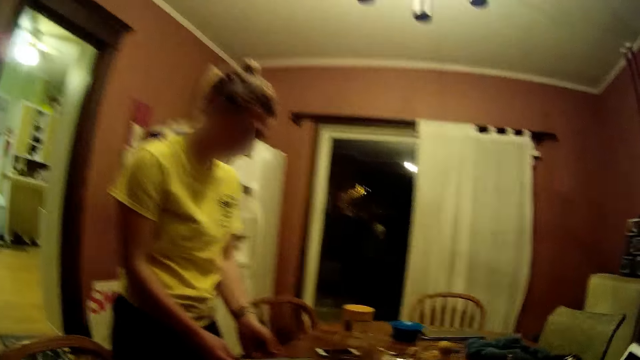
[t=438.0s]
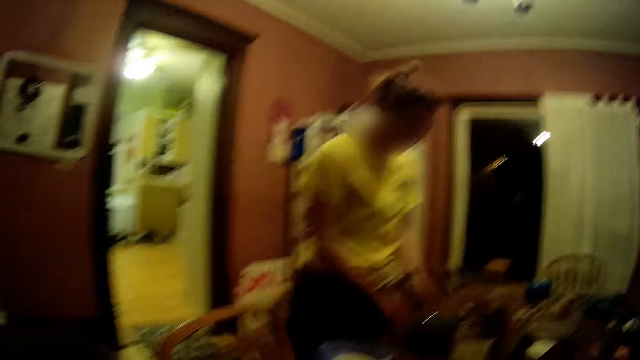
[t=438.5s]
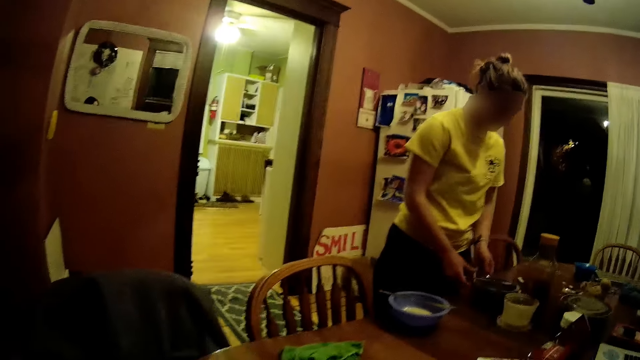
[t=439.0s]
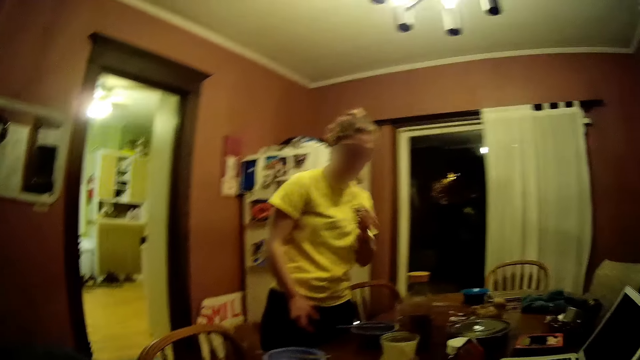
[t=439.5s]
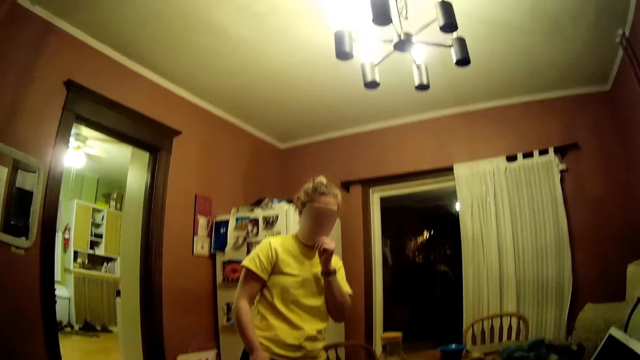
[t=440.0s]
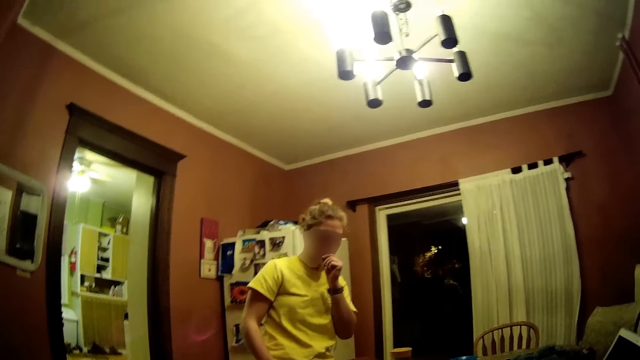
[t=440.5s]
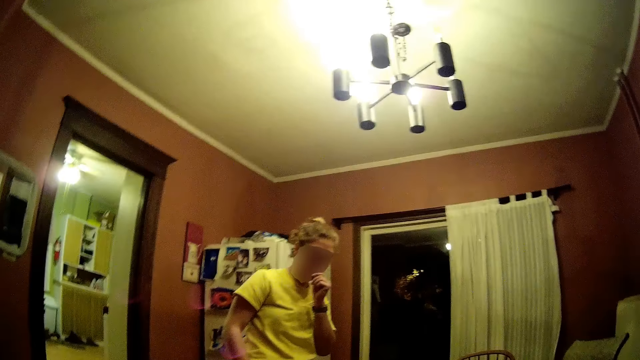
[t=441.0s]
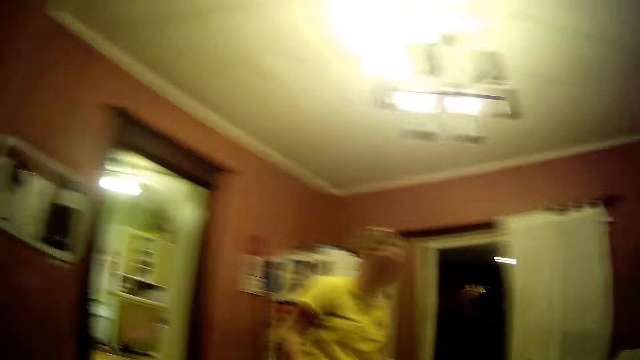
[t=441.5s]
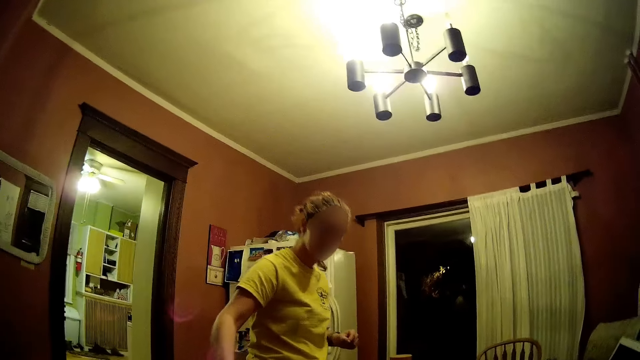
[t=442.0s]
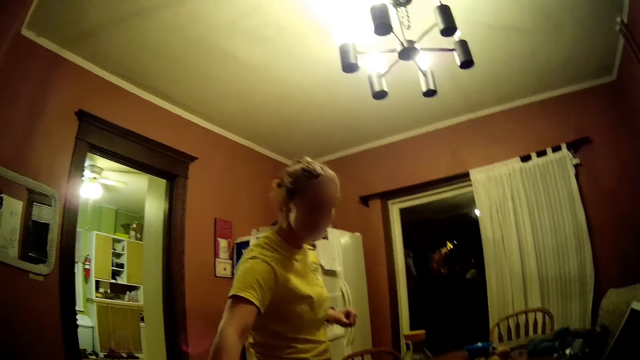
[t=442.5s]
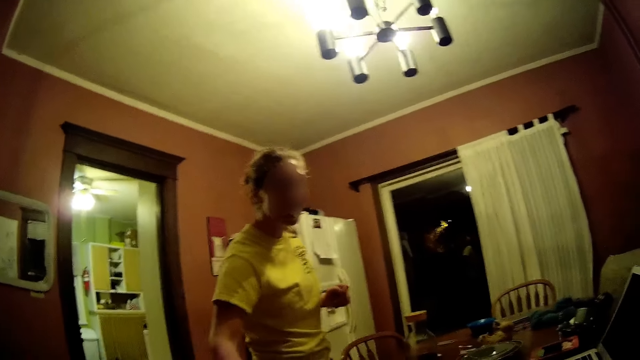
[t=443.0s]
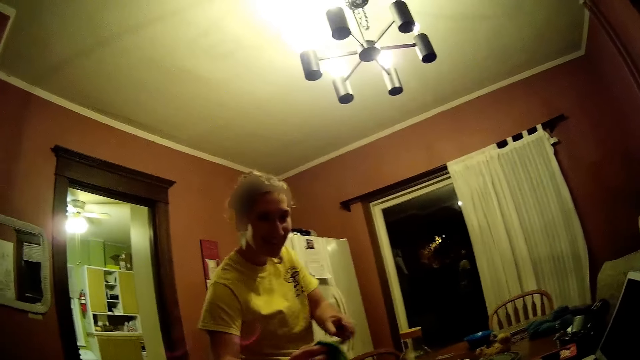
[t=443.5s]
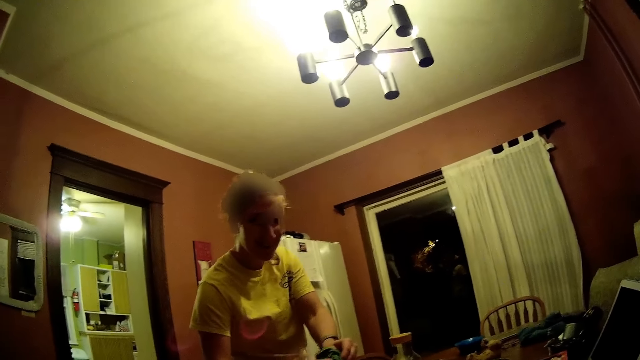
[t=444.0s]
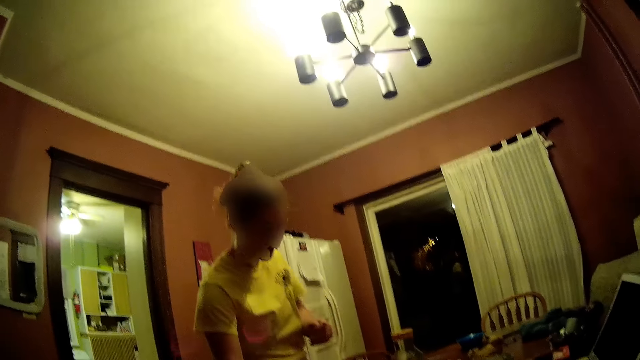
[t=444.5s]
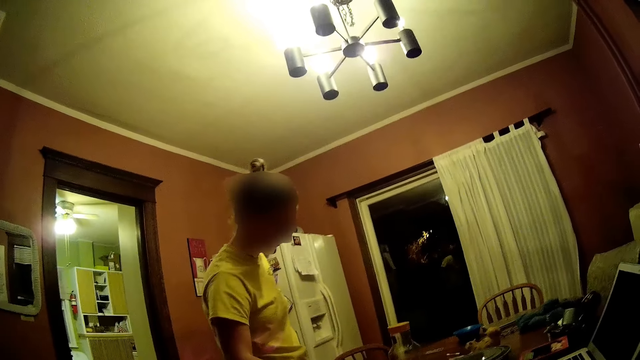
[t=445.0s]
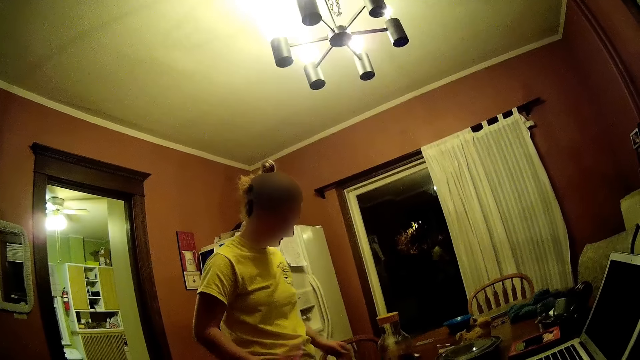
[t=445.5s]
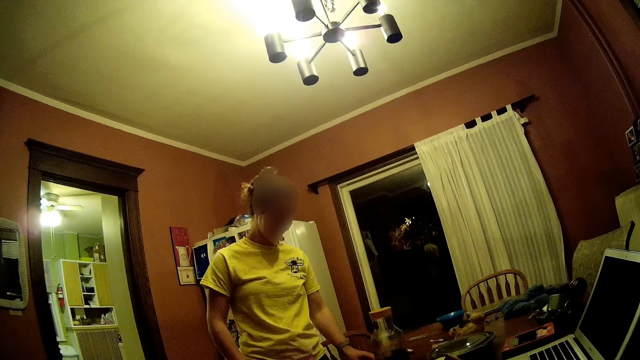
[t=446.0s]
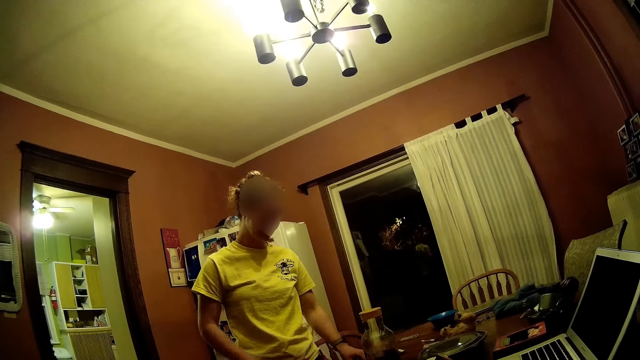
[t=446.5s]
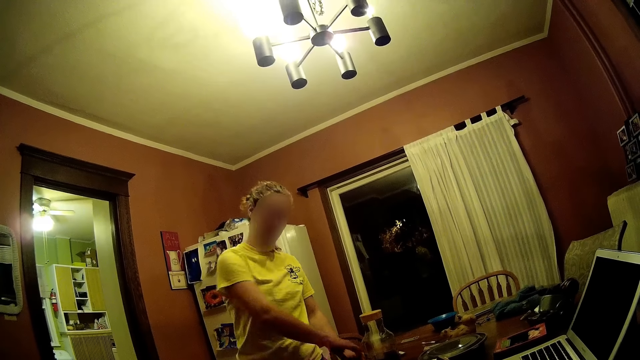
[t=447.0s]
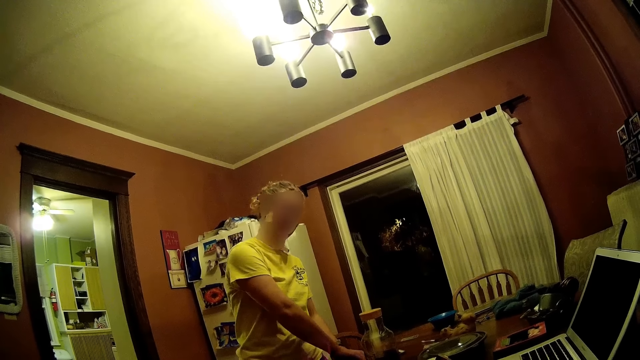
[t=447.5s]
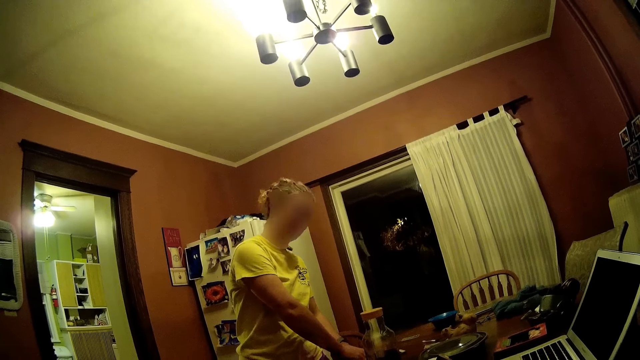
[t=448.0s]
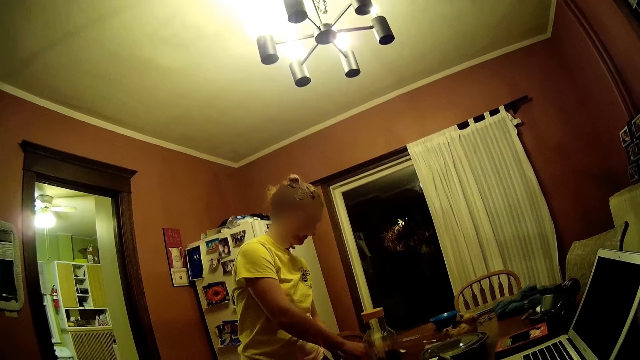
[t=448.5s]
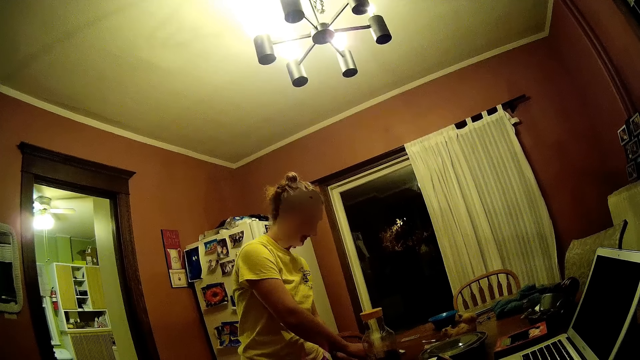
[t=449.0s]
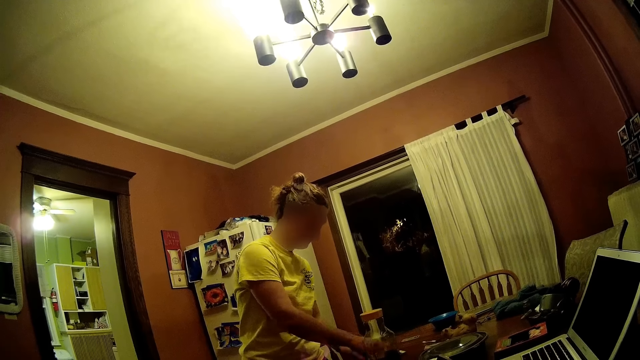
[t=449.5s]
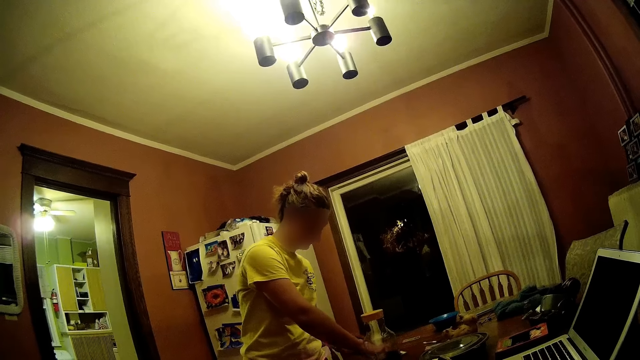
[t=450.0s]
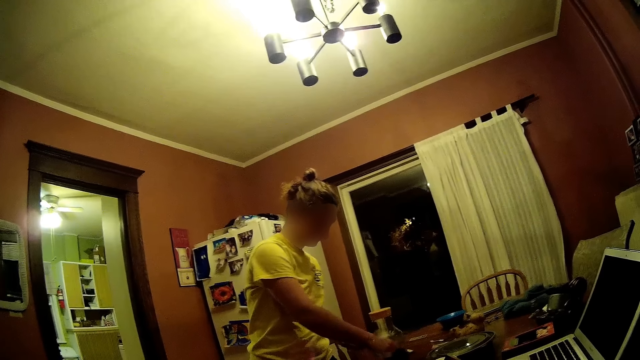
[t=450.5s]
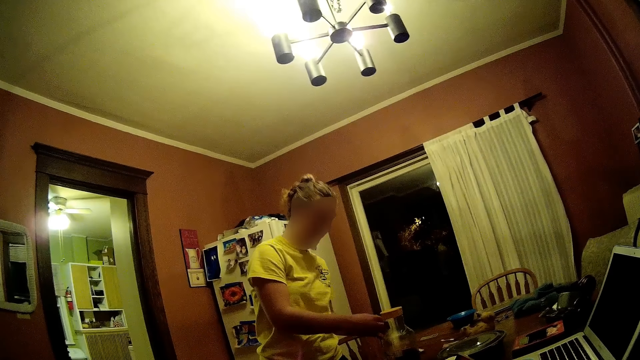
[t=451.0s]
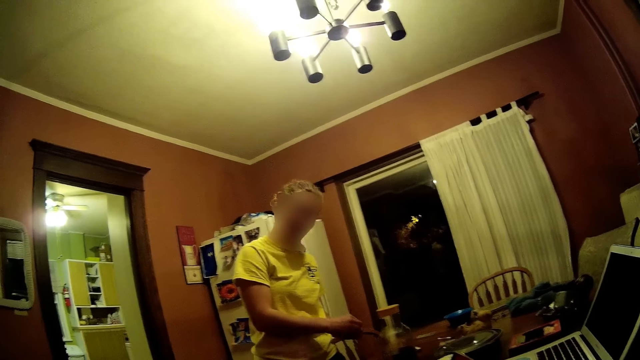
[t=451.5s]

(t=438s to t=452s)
The woman puts the knife on the bowl with her right hand. She tastes the liquid in the bowl with her left hand. She moves her hand. She cleans her hands on a towel on the table. She assembles an item on the dining table with both hands.

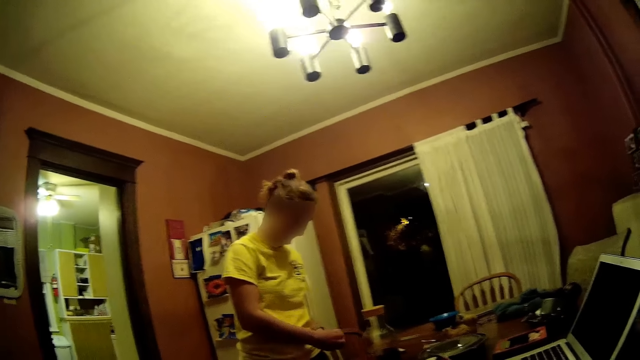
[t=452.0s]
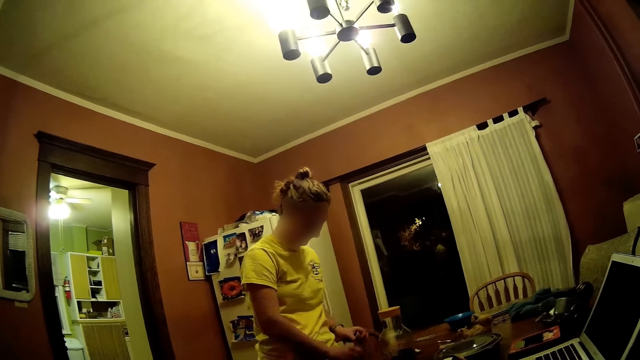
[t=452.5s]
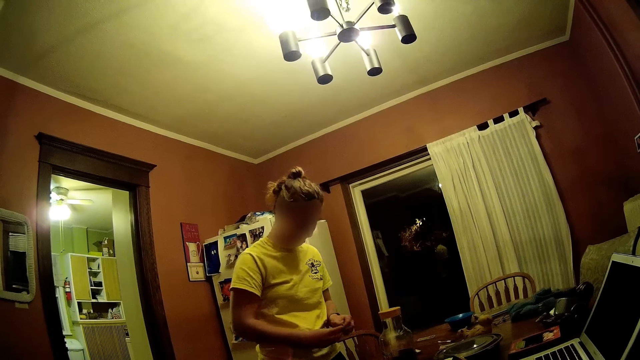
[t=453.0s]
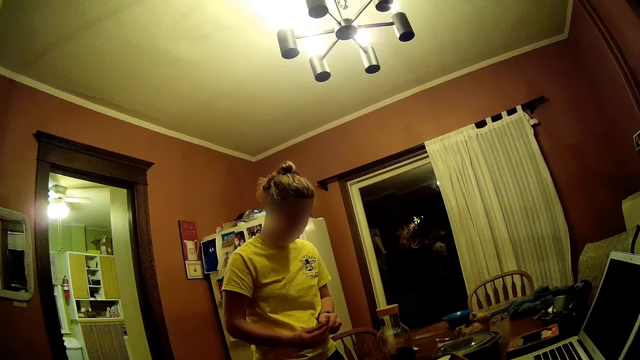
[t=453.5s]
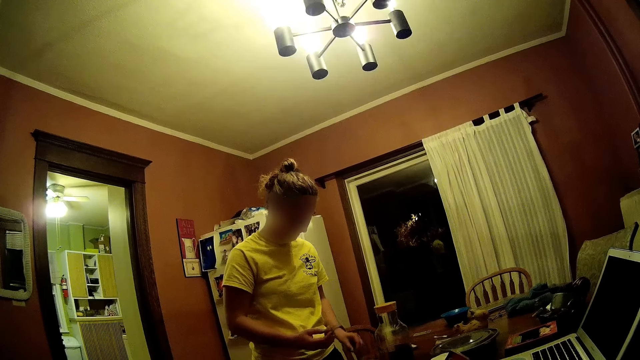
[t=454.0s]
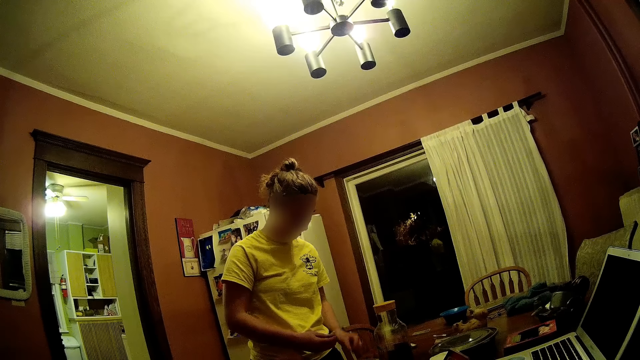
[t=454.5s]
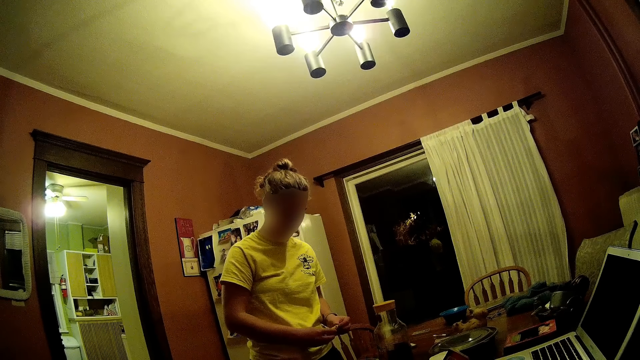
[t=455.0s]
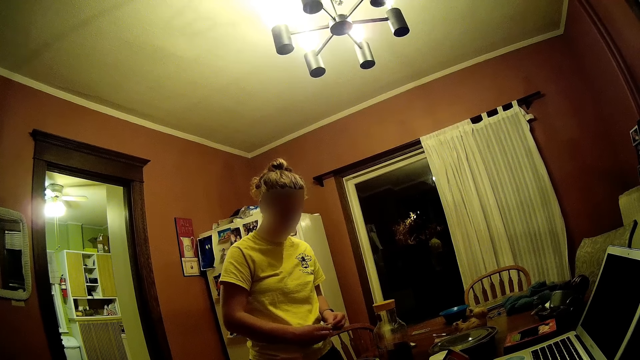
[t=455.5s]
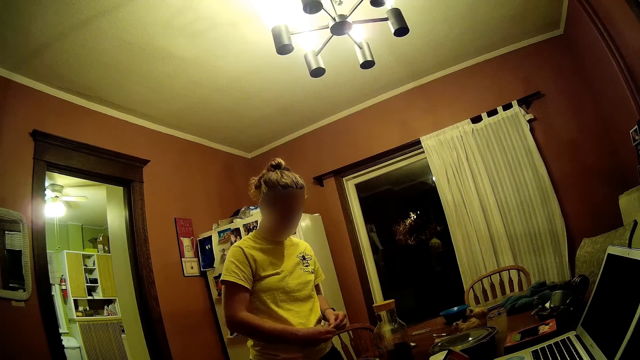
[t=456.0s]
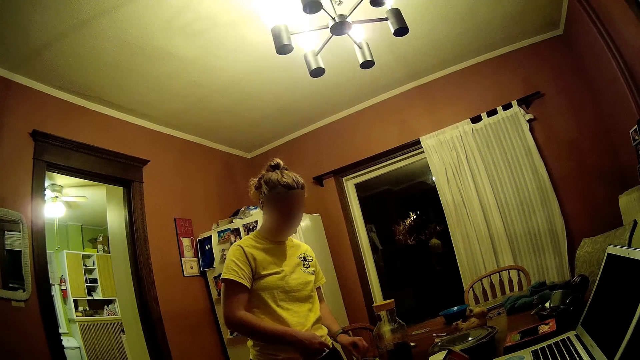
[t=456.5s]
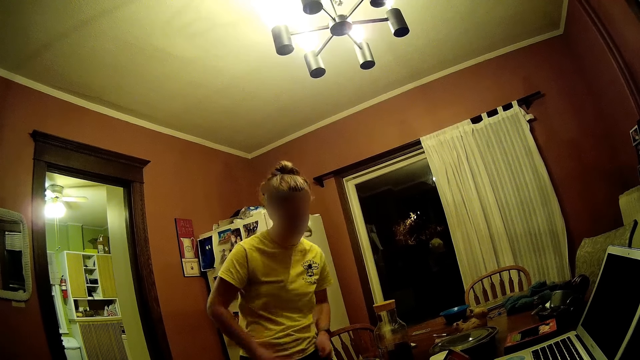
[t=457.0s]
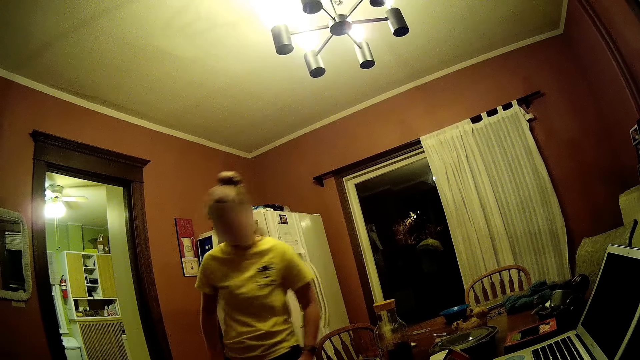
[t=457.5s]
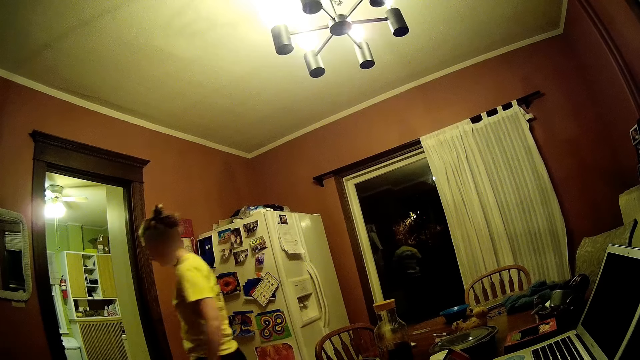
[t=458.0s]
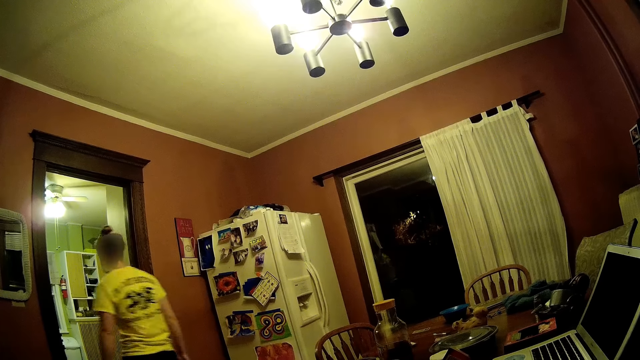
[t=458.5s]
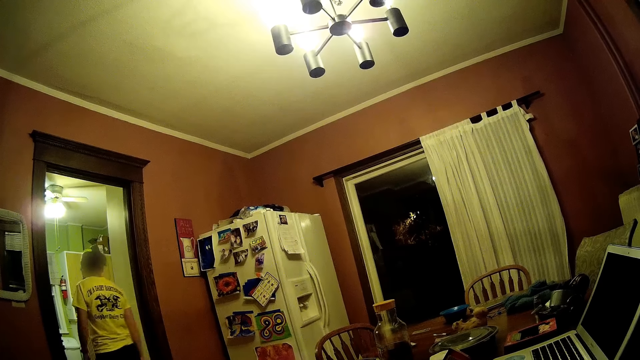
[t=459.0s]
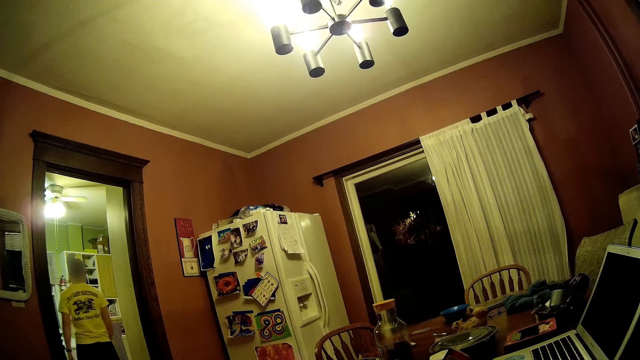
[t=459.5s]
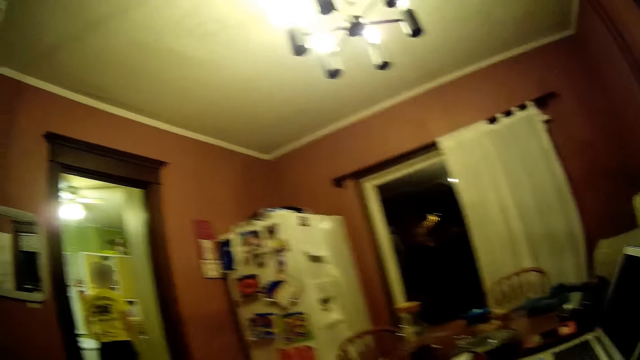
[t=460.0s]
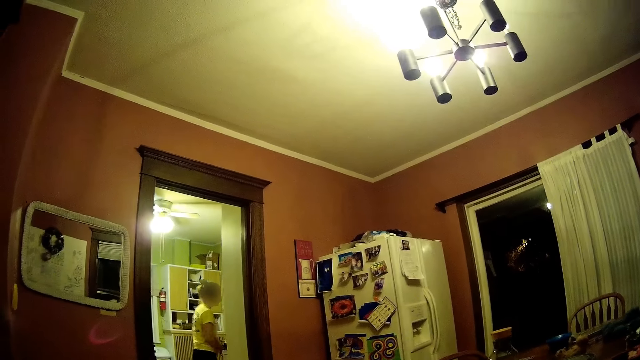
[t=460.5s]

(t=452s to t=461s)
The woman picks up something. She puts something on the table. She moves around. She walks out of the dining room into the kitchen.
